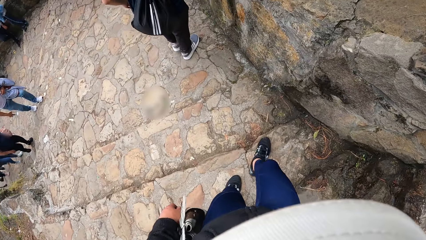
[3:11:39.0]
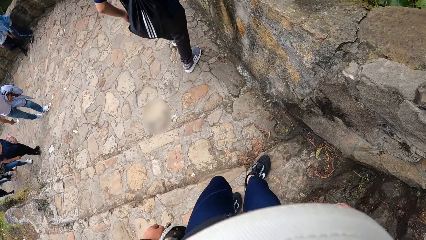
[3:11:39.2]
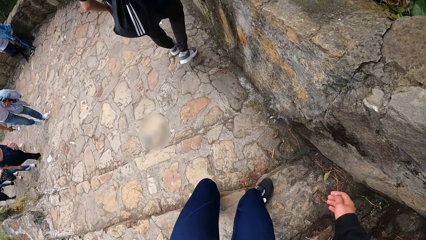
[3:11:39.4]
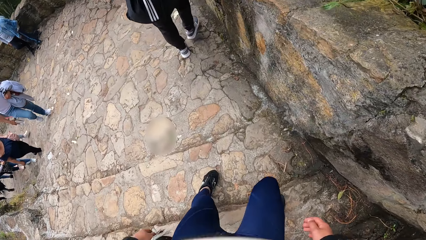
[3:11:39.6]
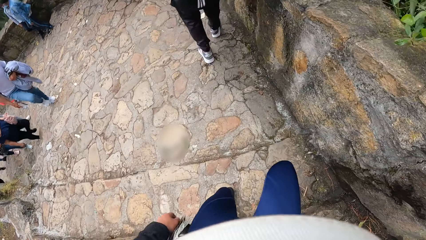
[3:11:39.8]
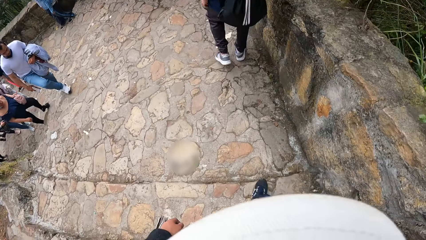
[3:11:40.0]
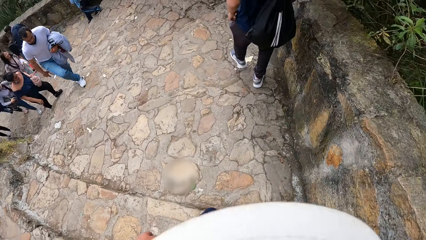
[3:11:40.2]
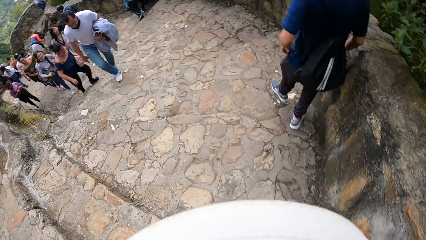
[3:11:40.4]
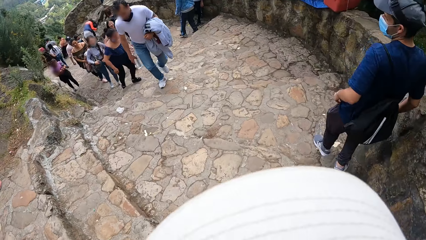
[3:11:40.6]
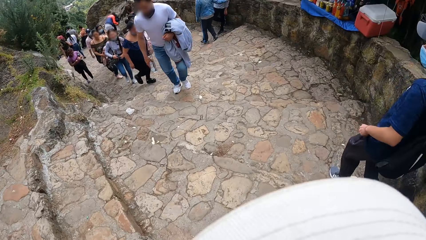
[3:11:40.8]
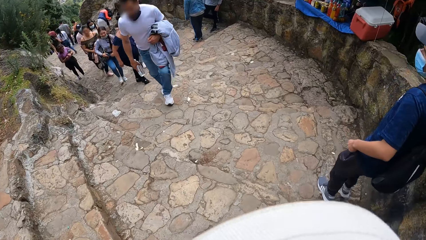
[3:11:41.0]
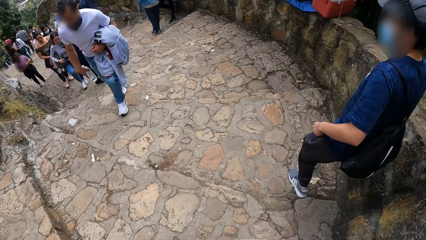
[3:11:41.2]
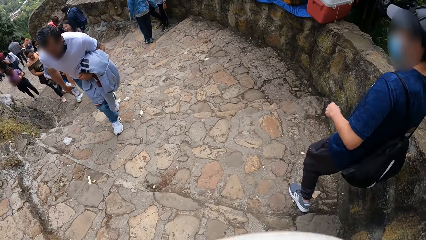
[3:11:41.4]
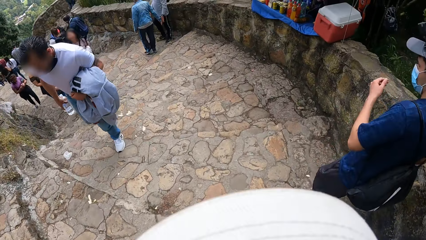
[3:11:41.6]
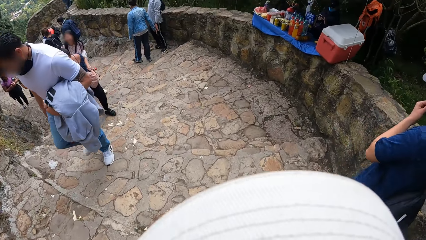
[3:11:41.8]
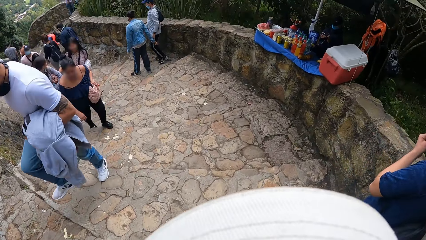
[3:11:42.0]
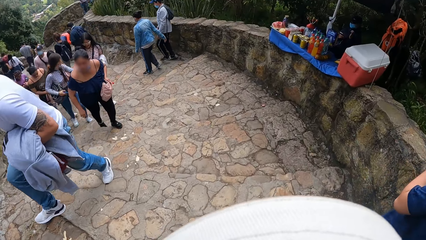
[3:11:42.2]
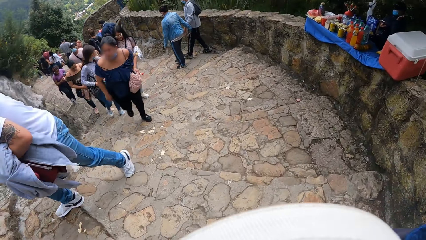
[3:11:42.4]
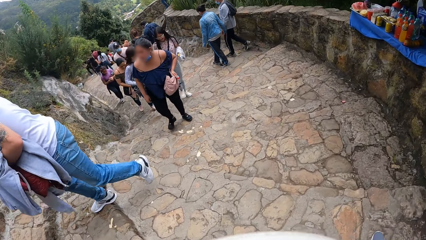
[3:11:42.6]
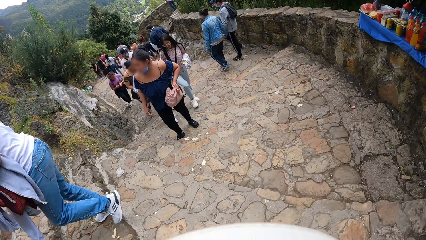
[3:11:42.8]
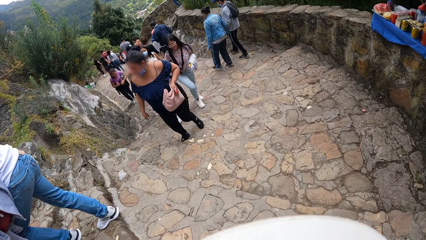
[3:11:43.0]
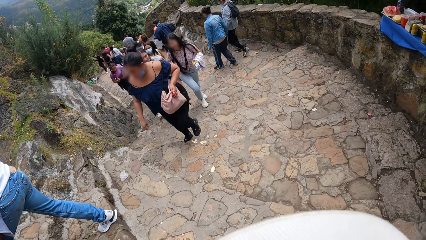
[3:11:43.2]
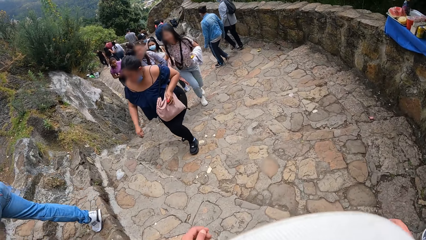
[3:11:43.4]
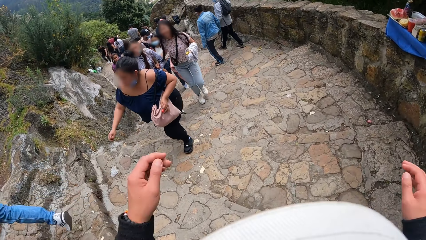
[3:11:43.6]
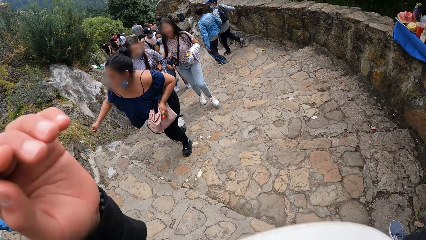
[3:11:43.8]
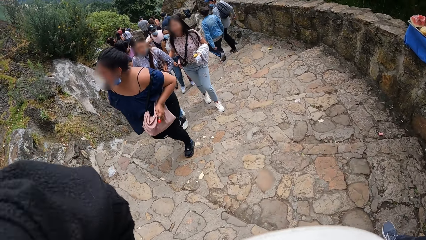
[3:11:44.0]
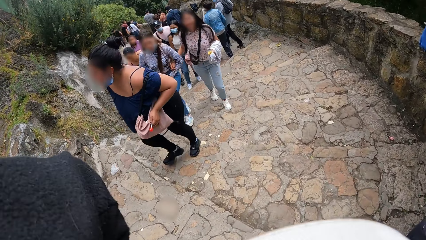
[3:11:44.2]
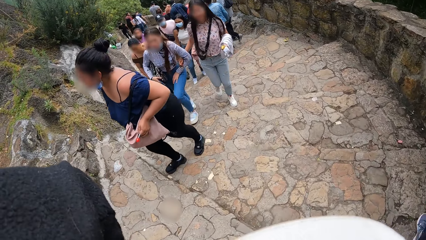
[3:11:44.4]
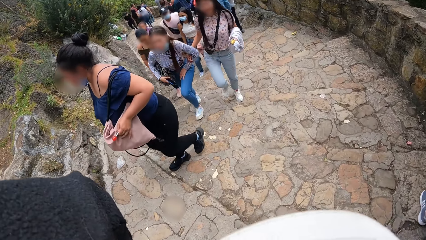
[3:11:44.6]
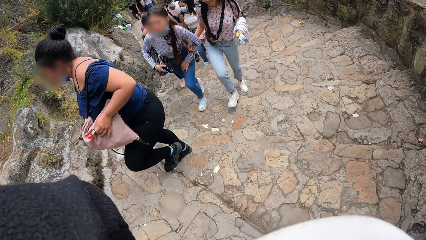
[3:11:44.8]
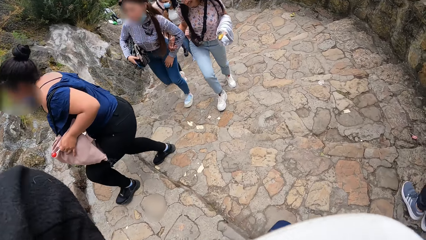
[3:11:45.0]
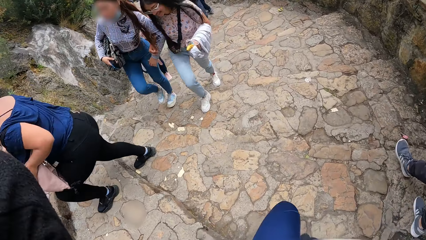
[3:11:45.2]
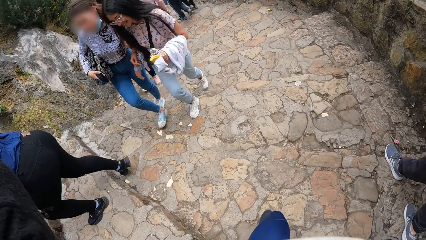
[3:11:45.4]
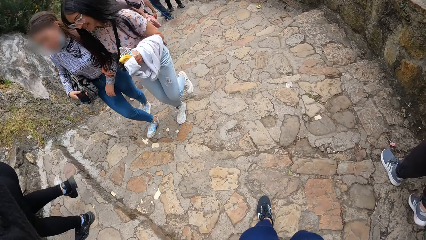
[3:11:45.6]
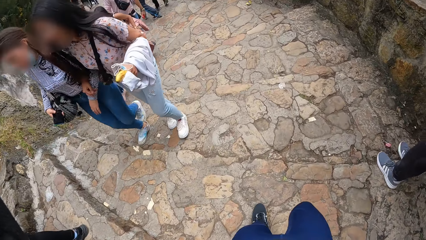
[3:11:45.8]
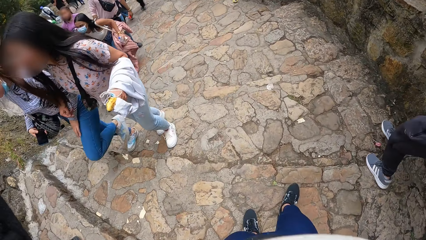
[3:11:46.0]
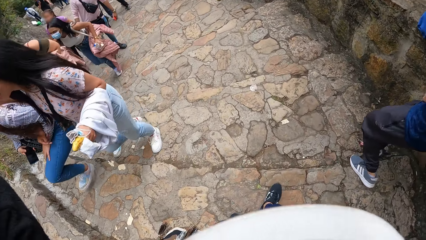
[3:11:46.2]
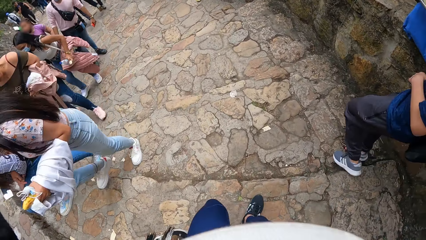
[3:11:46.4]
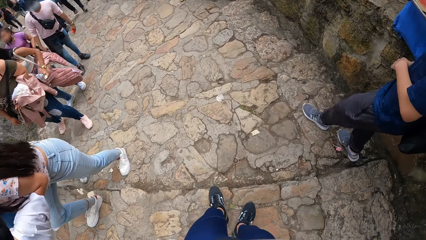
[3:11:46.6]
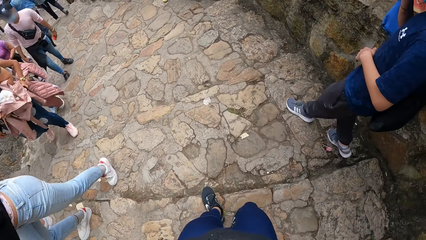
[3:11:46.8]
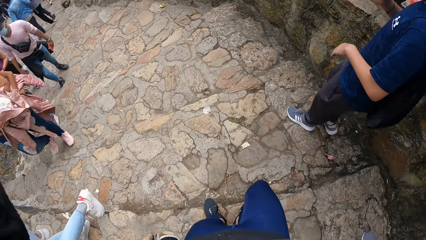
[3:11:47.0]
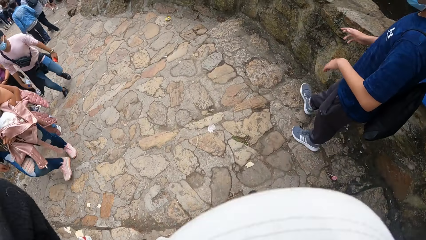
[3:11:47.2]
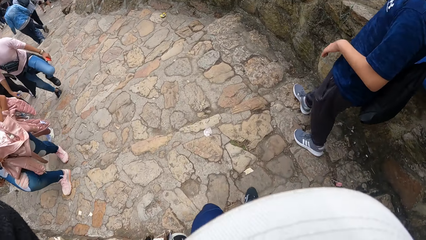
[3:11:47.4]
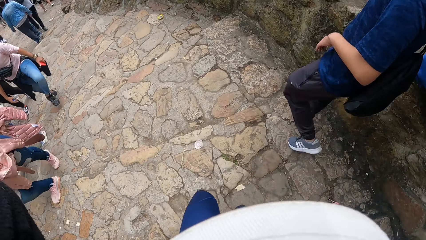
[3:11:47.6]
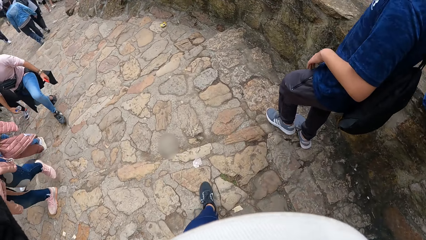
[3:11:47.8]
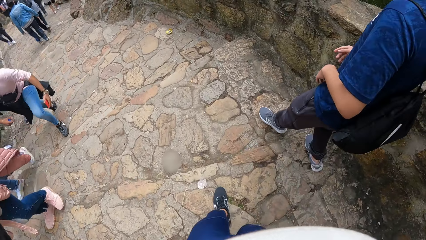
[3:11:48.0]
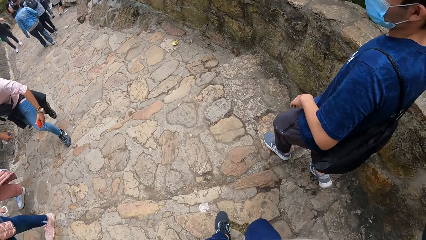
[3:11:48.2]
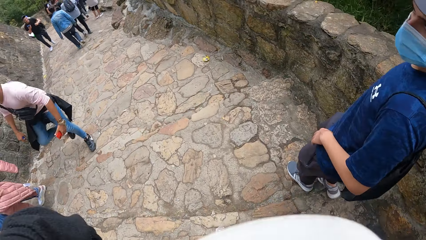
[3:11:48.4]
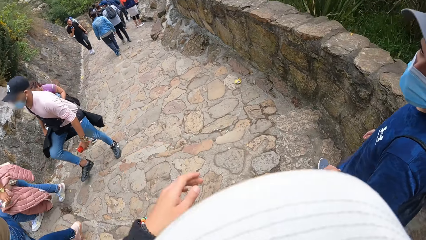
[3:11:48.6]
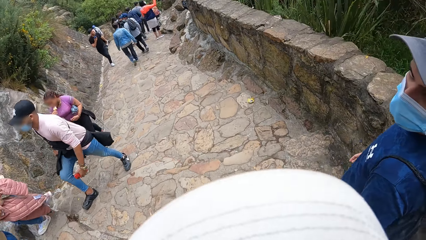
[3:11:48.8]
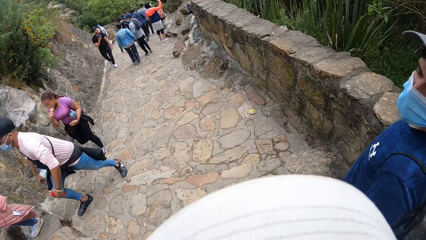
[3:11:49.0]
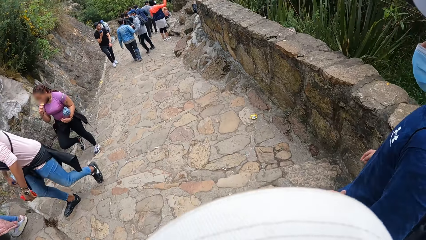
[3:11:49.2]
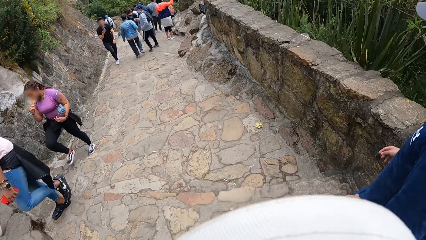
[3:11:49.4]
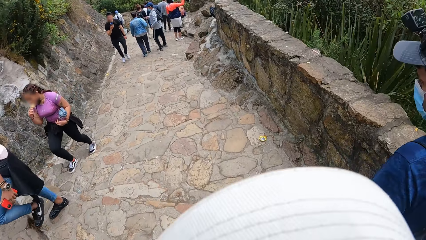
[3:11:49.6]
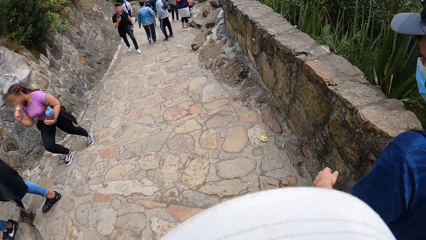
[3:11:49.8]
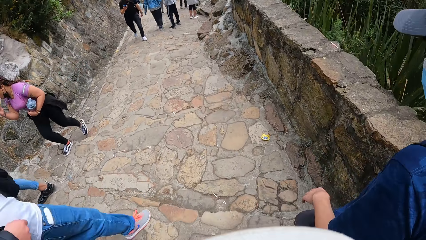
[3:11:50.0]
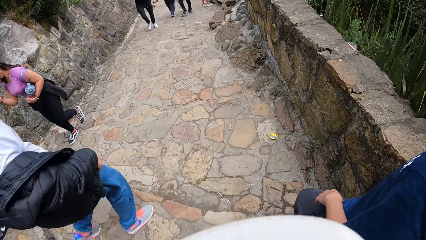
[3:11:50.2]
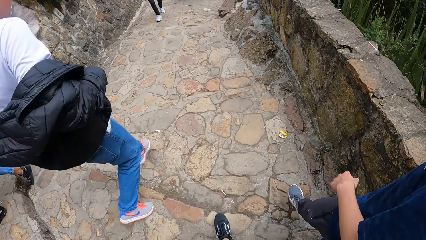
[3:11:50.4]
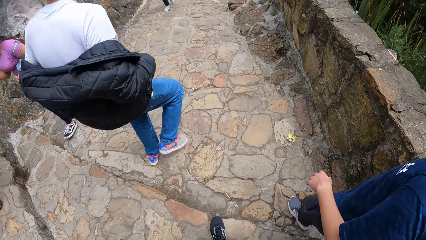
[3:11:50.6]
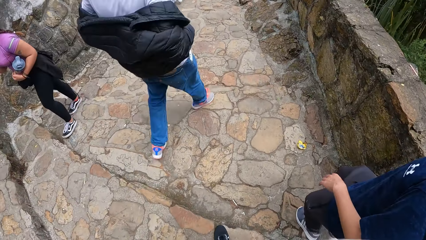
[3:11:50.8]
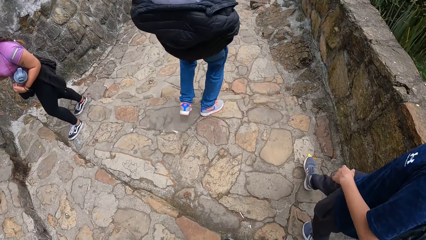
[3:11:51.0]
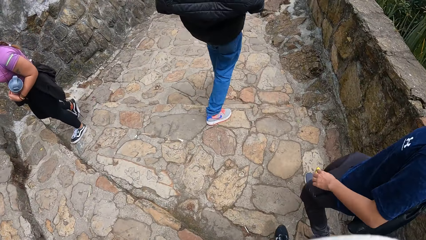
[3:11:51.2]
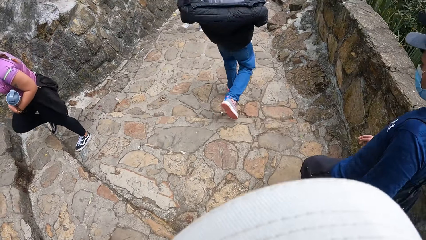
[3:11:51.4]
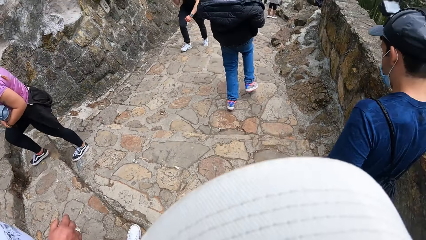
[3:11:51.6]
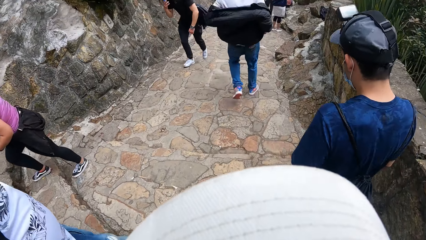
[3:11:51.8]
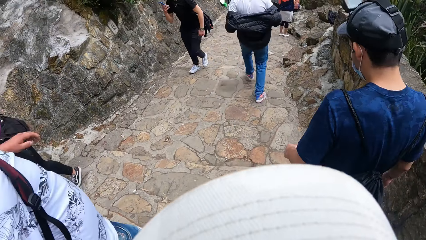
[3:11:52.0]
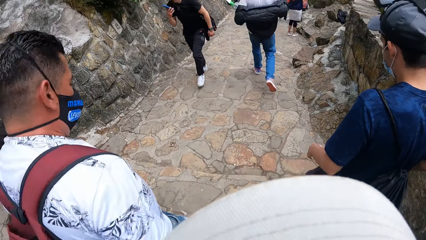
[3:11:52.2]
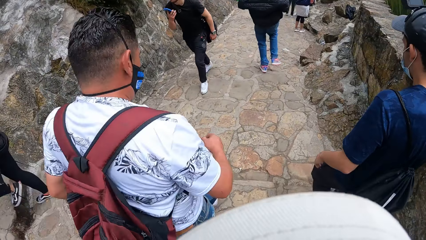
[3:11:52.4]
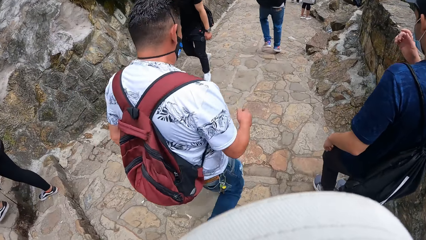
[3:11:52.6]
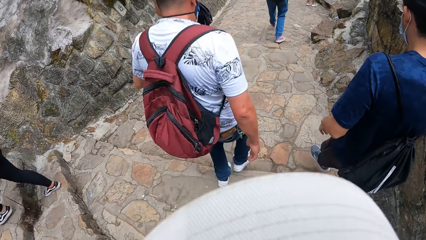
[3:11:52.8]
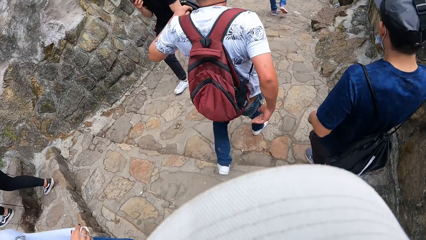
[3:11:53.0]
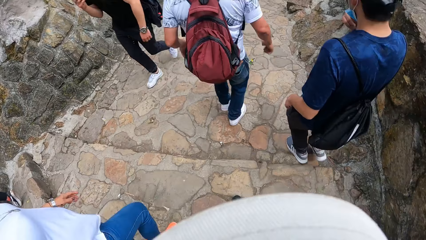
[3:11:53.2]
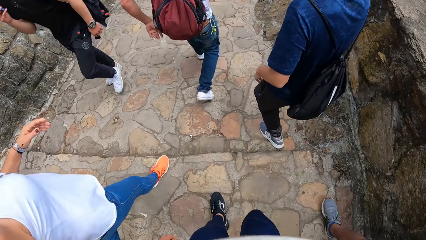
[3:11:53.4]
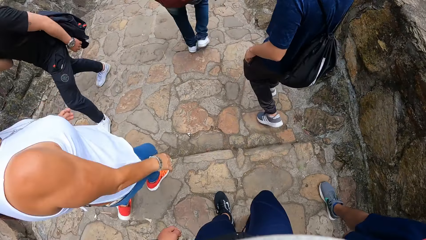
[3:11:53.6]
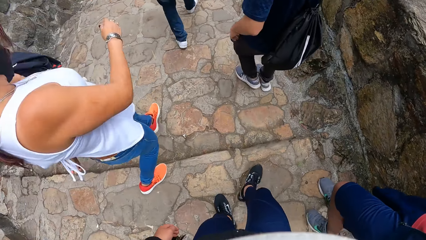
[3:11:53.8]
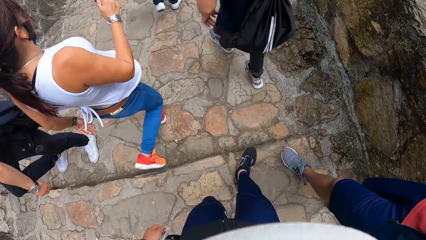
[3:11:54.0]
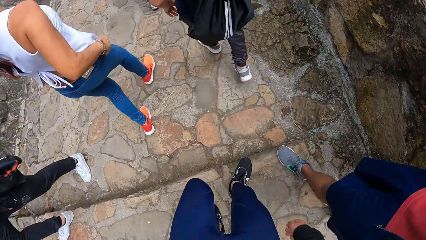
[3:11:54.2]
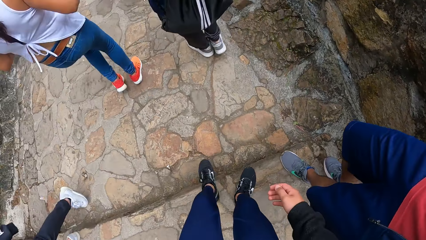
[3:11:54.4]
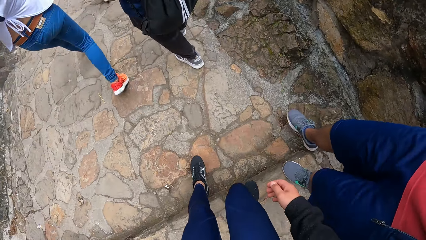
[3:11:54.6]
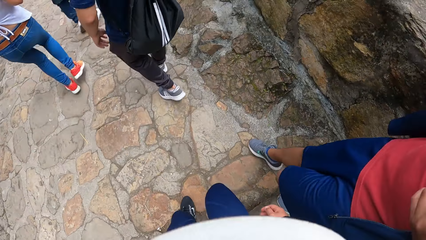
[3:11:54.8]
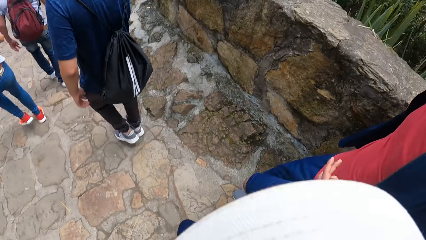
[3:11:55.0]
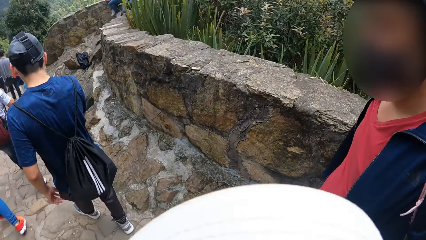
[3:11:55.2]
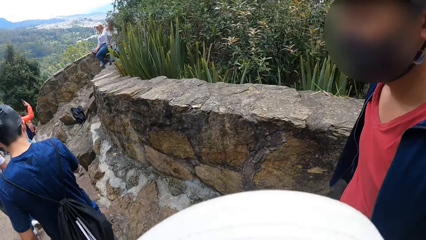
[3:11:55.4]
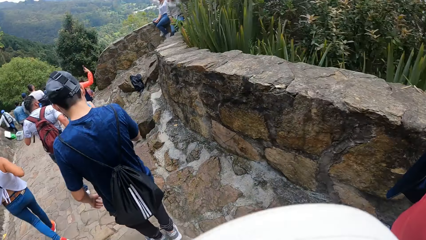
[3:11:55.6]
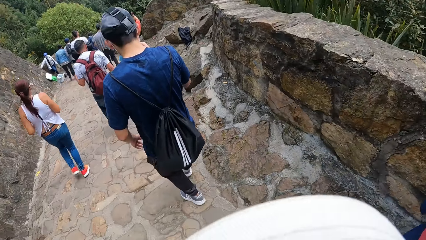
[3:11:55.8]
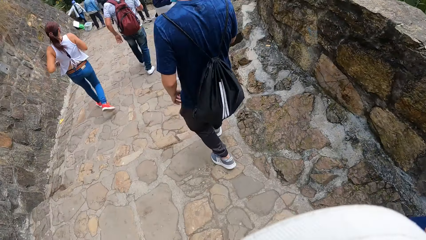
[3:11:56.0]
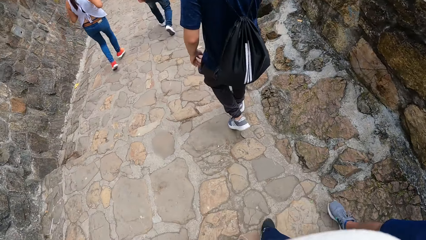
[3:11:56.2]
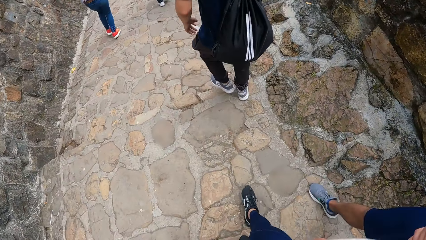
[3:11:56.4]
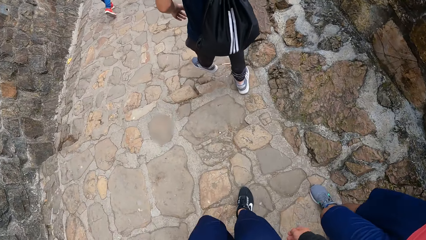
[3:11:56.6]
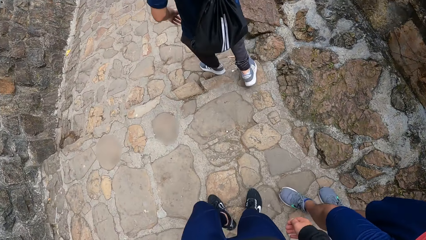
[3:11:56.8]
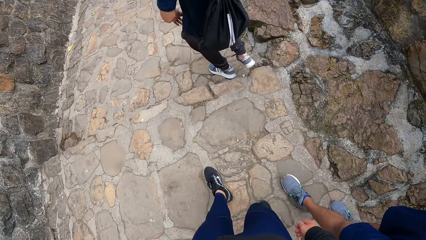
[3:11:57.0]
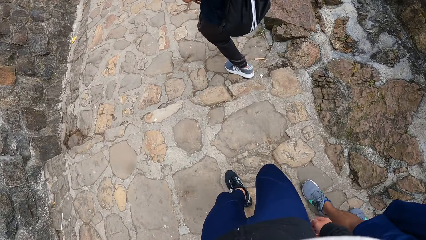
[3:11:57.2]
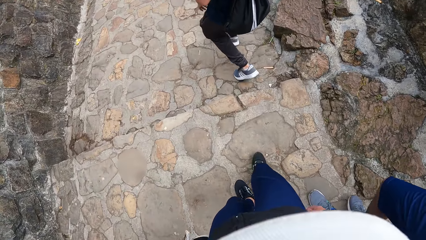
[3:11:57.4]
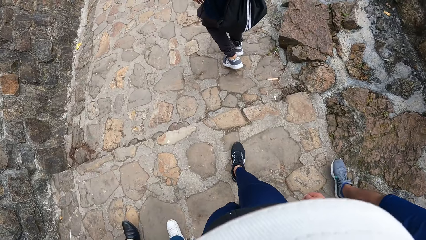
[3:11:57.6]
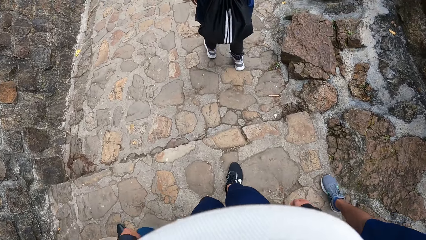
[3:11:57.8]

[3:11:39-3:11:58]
The man touches his face with his right hand. The camera wearer adjusts the camera on her head with both hands.
